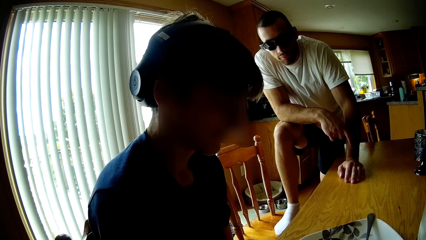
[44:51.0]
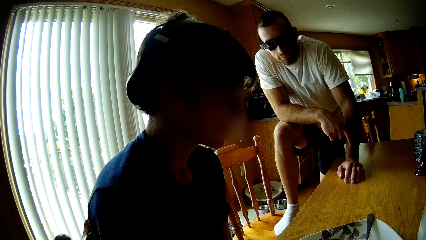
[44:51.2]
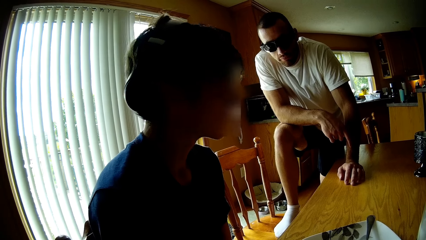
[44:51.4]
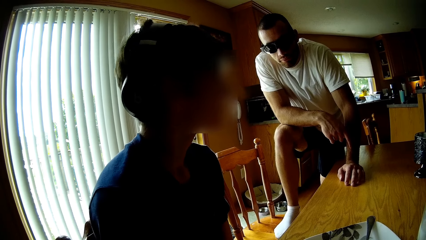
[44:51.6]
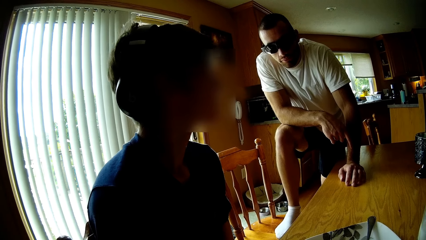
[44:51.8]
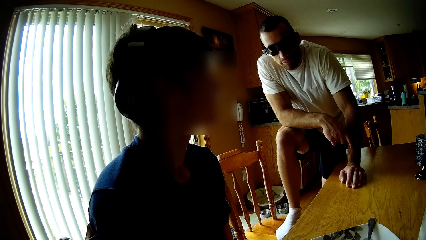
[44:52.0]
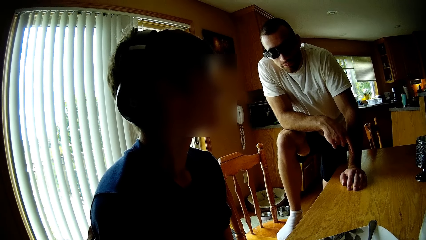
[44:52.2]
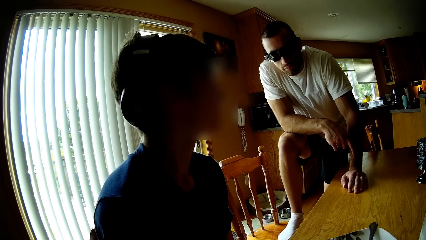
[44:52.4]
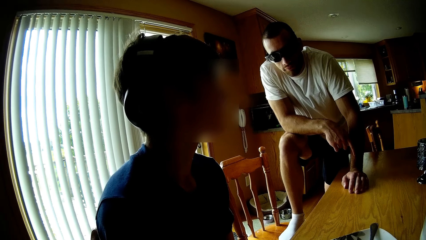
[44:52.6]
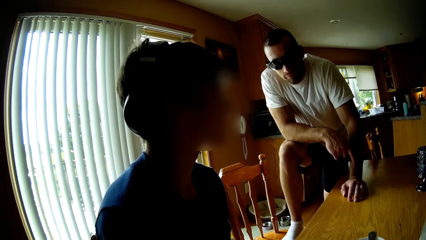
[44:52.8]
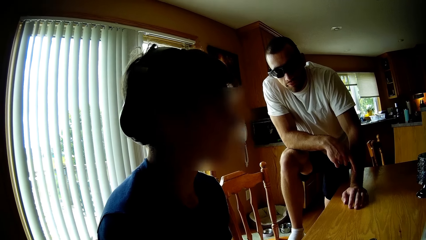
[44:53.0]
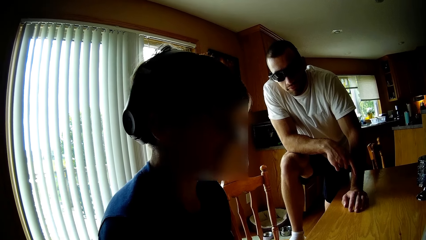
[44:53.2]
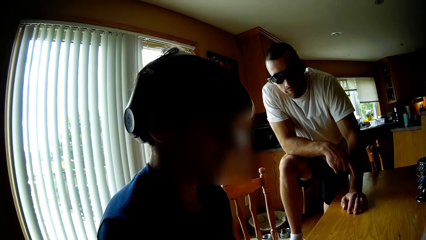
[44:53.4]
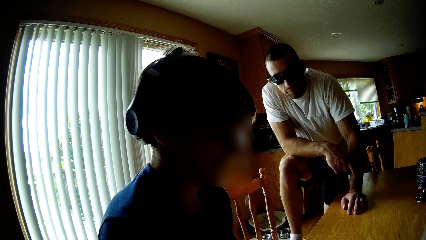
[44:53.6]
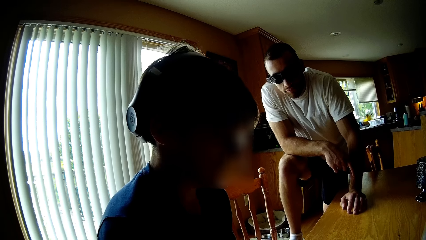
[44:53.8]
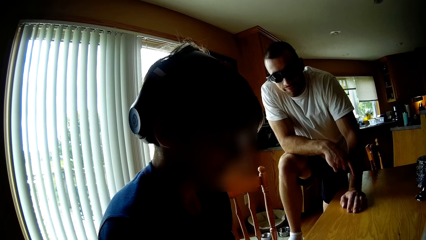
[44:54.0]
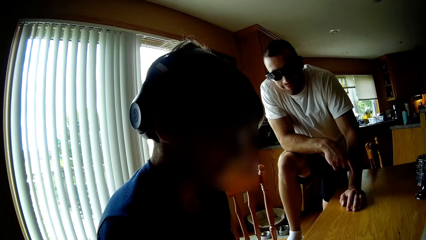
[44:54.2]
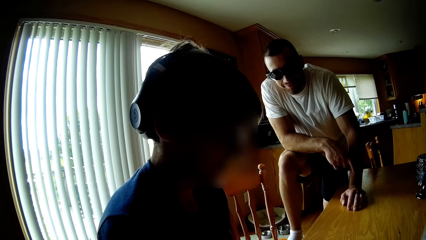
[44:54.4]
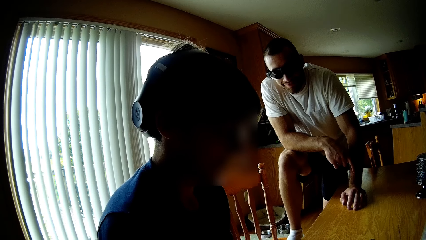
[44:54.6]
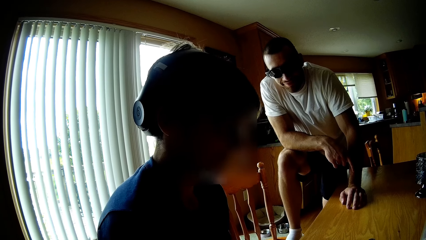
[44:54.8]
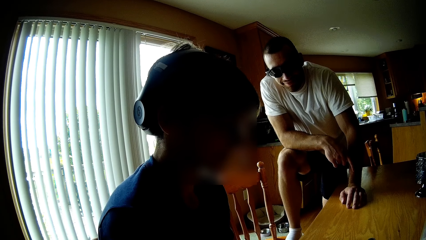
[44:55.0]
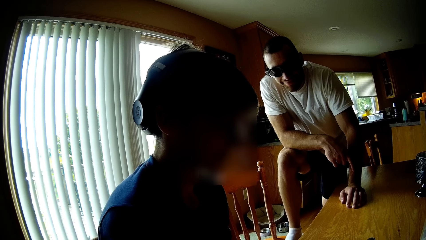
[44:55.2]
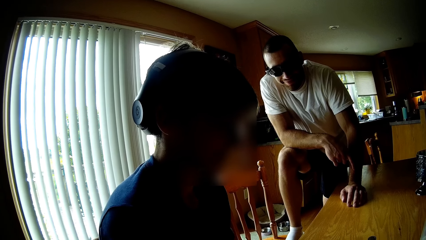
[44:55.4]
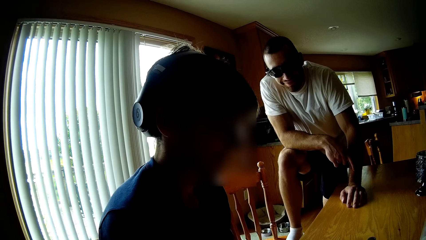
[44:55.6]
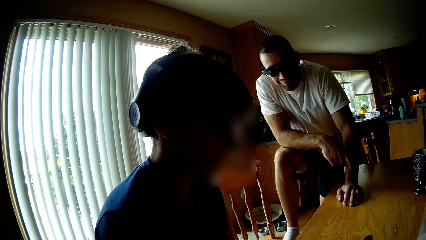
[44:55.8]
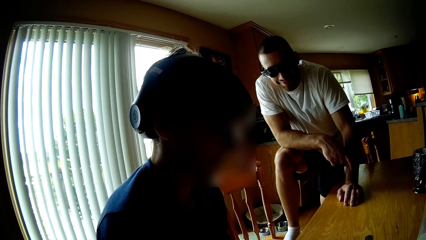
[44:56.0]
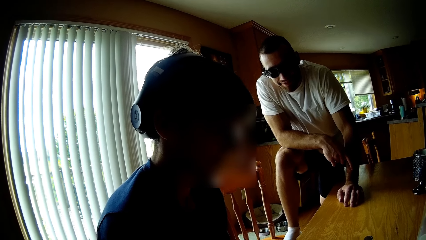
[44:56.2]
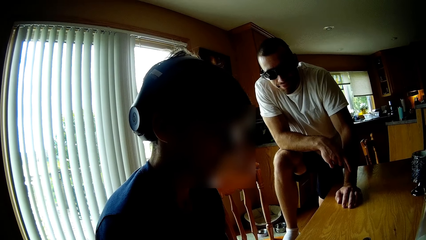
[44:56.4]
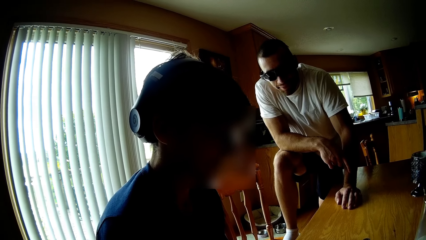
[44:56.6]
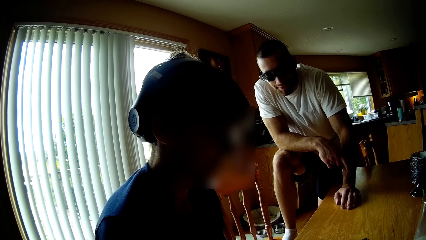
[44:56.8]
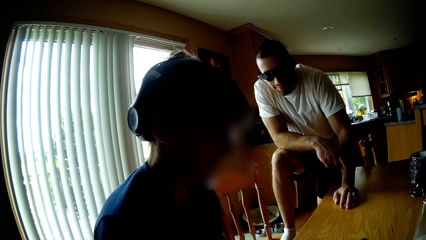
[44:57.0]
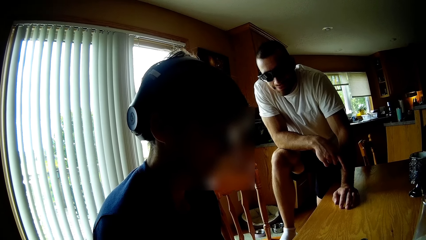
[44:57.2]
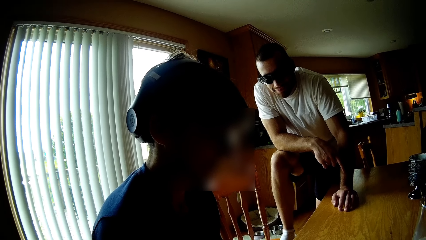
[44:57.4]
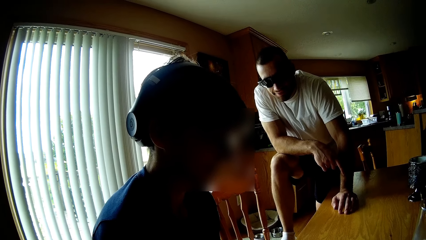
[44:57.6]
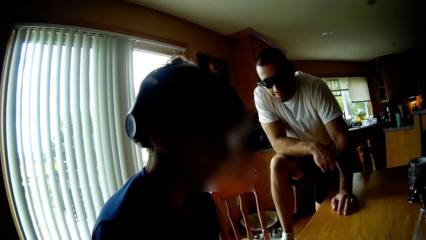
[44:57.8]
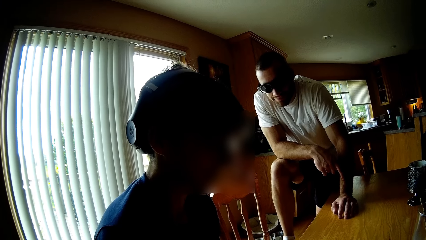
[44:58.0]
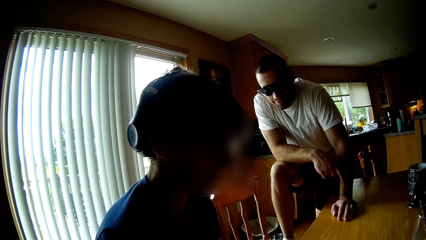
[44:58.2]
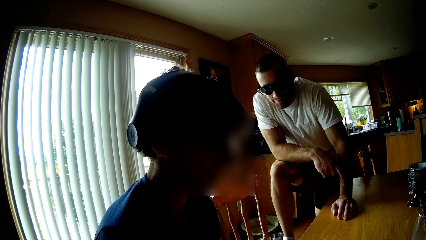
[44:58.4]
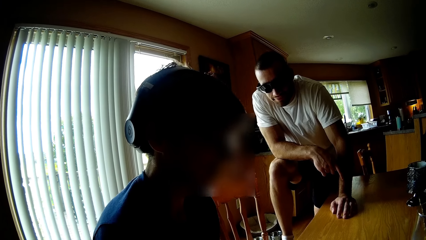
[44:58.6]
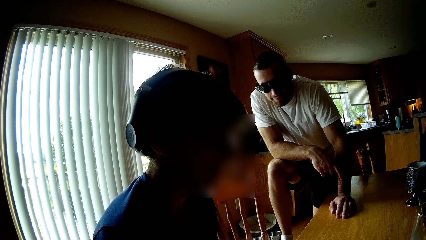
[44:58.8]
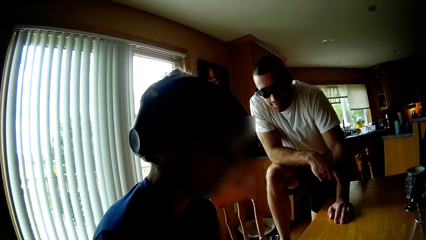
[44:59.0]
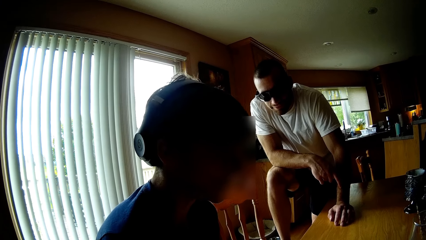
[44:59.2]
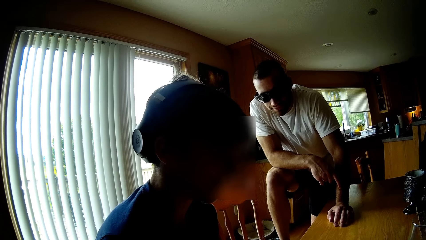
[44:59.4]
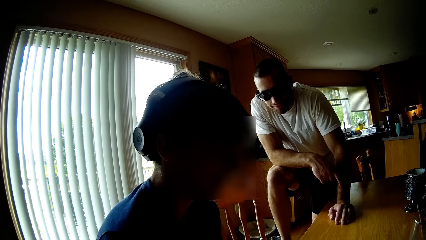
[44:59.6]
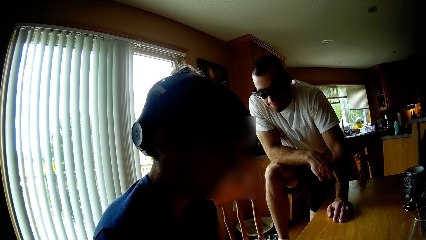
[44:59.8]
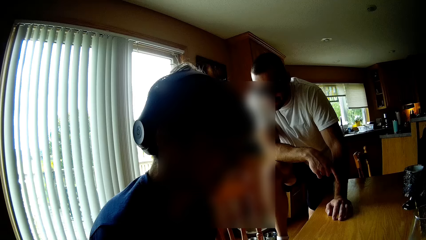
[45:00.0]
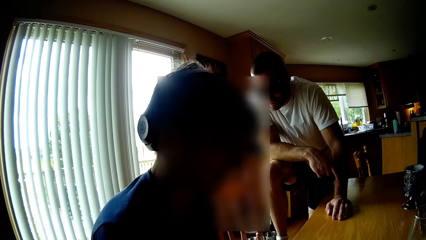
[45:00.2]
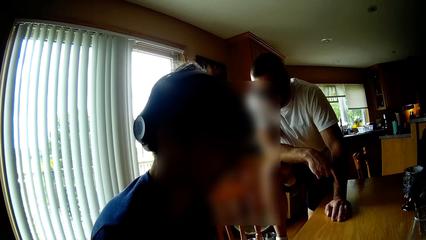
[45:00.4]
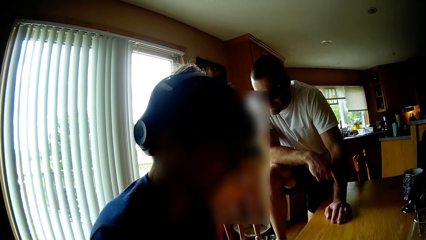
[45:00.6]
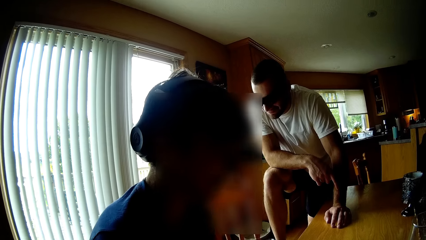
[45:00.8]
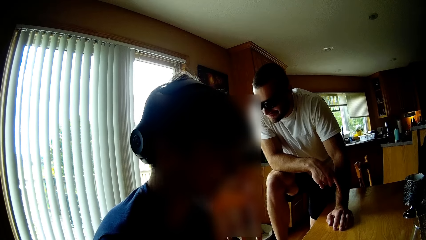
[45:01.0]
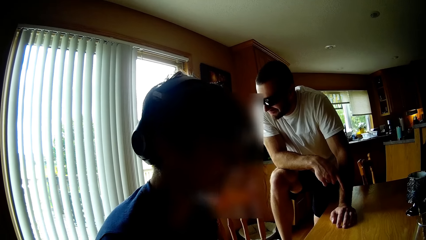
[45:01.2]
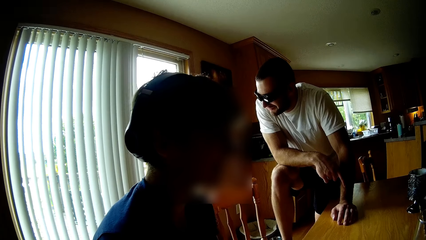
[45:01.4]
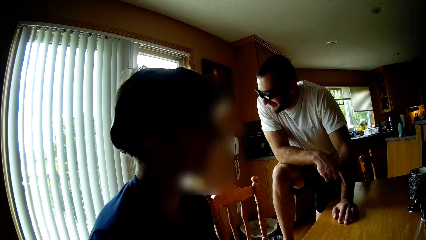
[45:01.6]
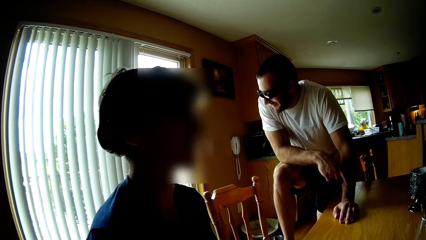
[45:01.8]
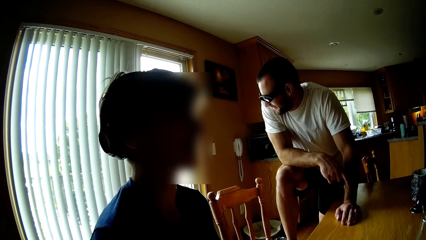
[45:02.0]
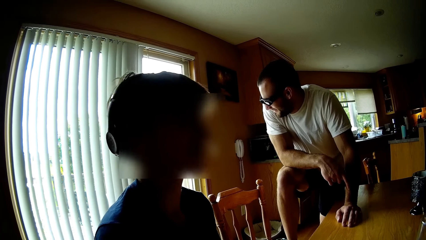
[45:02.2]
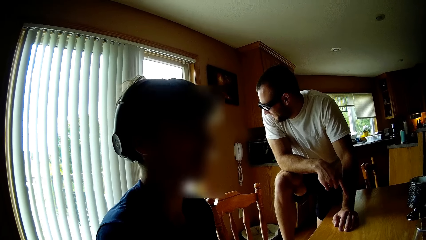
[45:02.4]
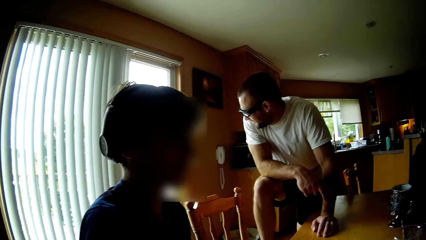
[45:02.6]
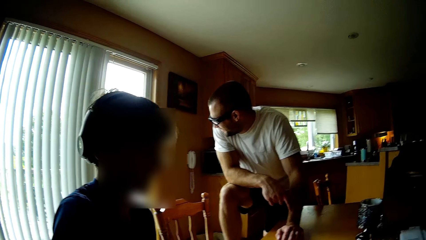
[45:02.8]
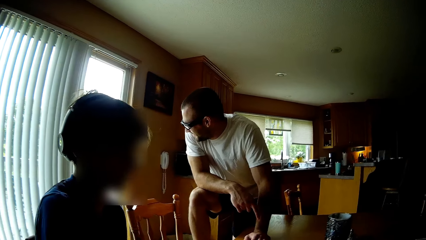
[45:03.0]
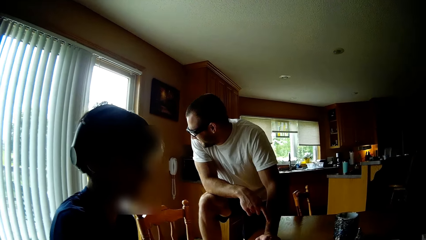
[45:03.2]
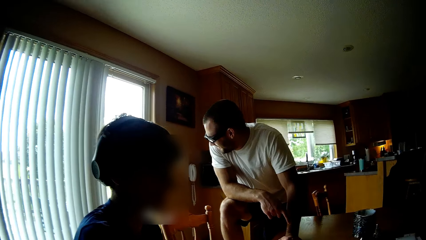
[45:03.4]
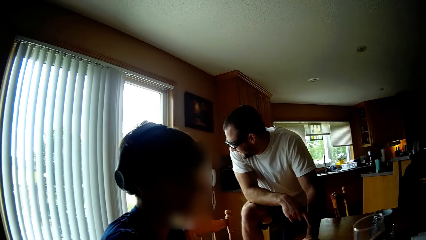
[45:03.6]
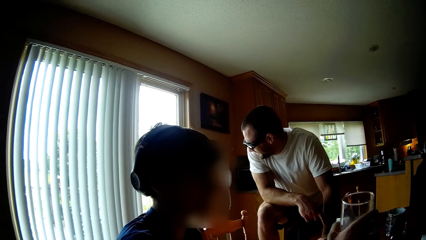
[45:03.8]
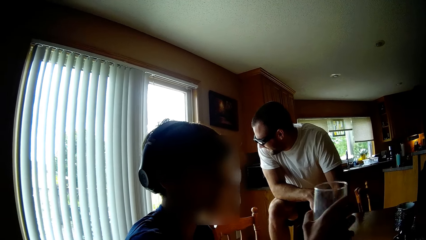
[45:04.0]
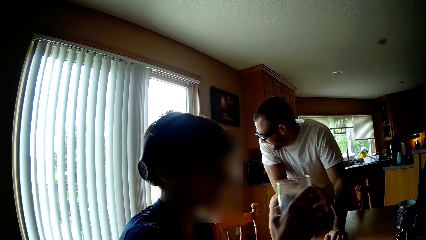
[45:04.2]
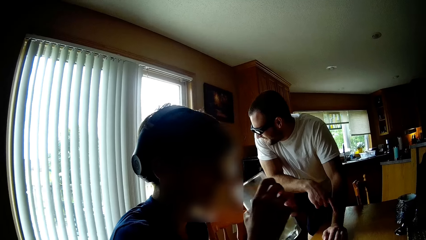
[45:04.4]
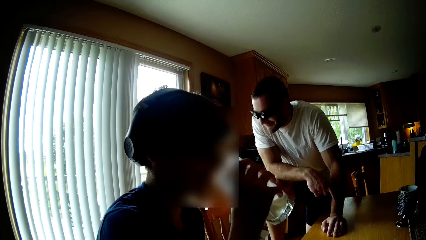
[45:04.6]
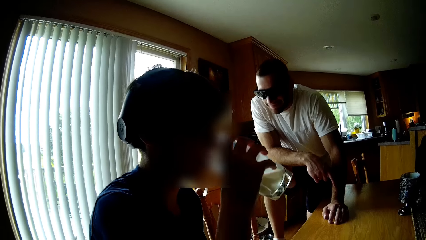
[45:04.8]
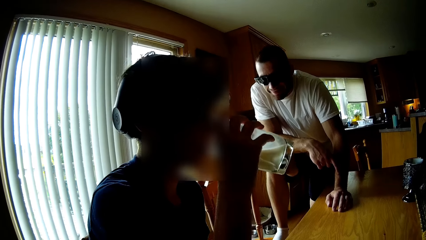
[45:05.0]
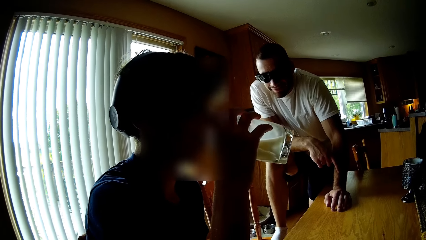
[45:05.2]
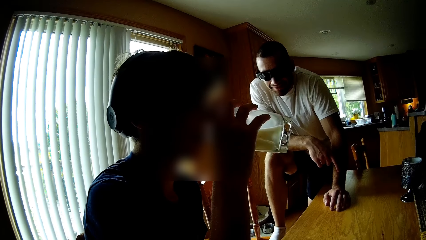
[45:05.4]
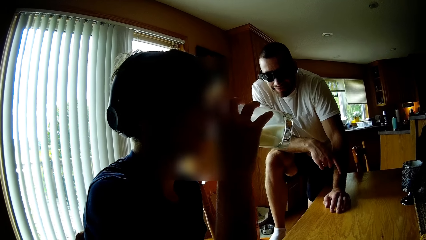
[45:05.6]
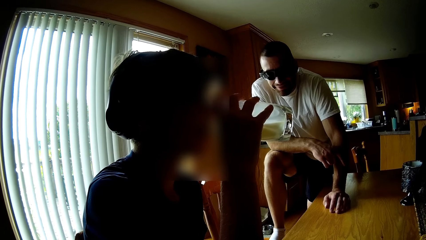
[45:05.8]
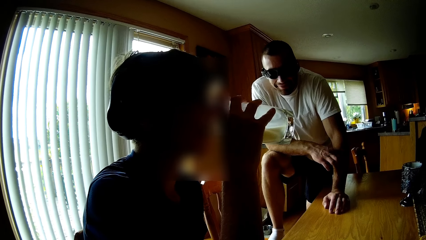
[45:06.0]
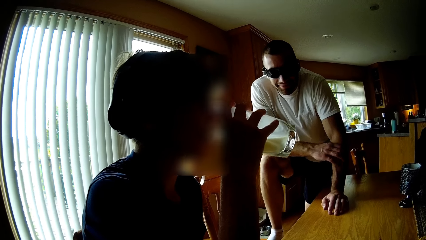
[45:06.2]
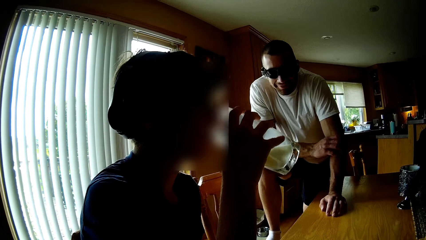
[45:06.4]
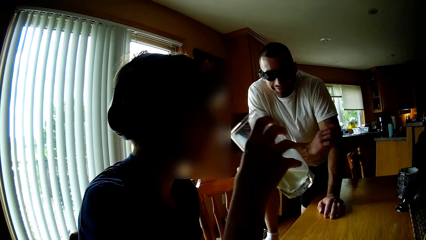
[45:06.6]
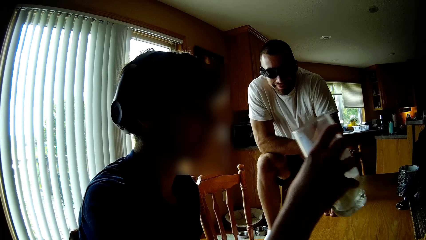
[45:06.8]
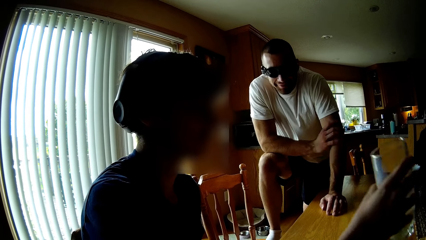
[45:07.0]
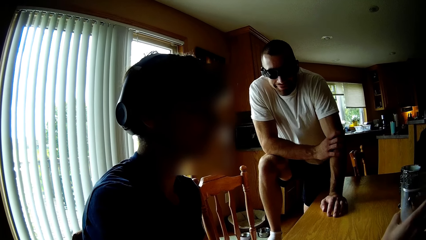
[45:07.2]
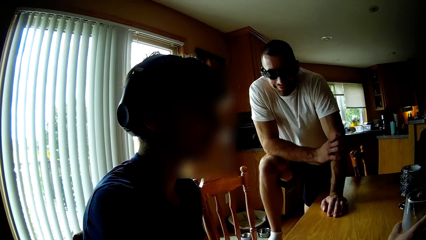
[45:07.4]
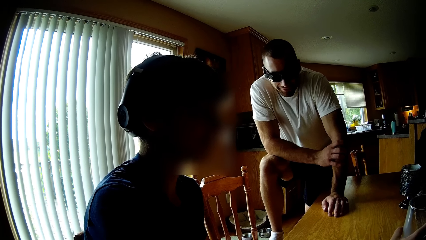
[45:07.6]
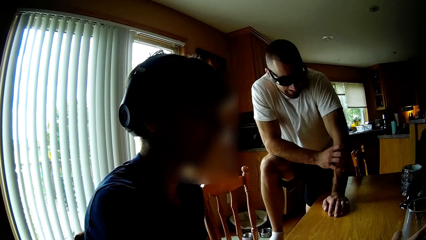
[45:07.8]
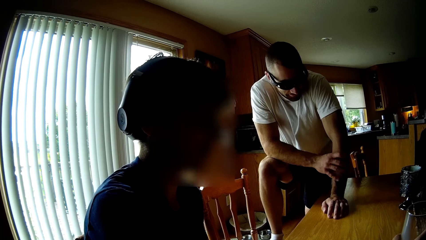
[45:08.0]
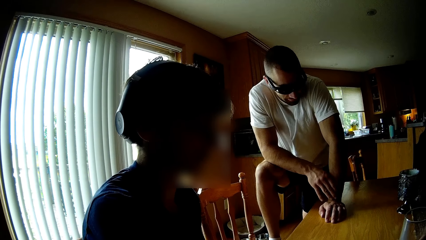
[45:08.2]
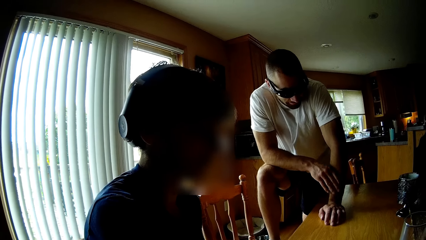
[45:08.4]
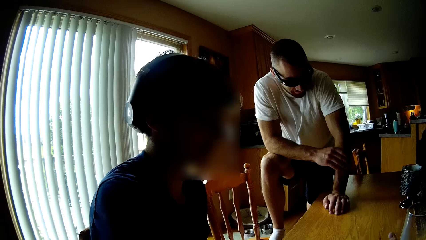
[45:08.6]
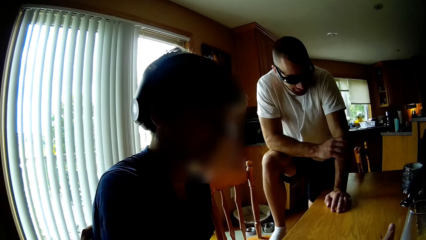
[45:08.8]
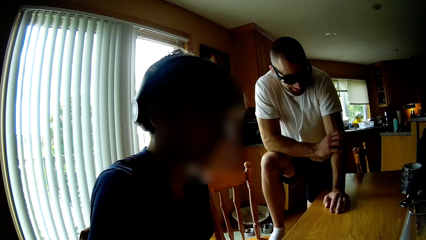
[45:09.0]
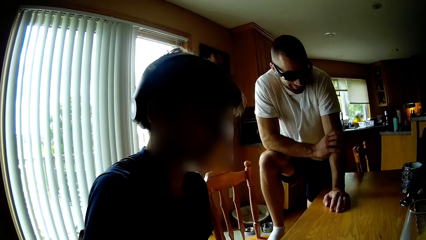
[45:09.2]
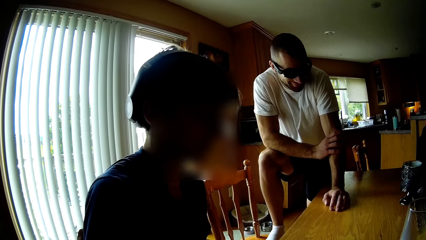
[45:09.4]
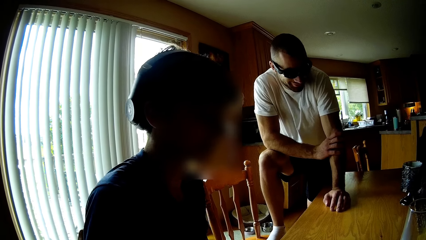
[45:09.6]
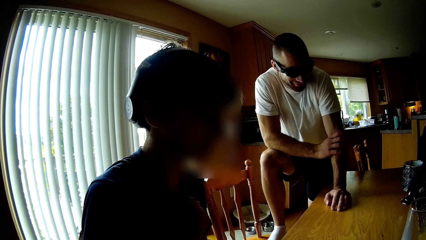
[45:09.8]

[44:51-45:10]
The camera wearer talks to a person. The person talks to another person and the camera wearer. The person takes the glass of milk on the table, drinks the milk in the glass, and puts the glass of milk on the table. A man drinks the milk.
